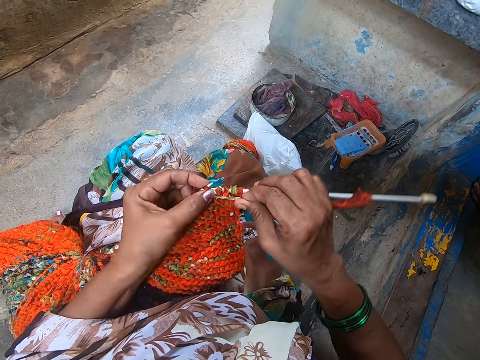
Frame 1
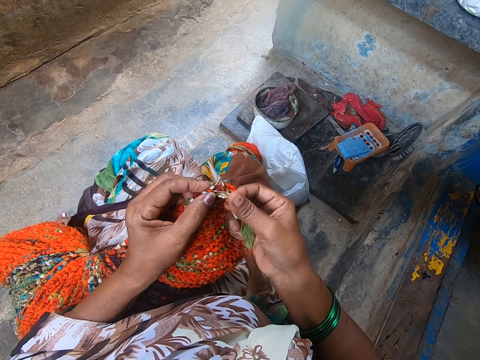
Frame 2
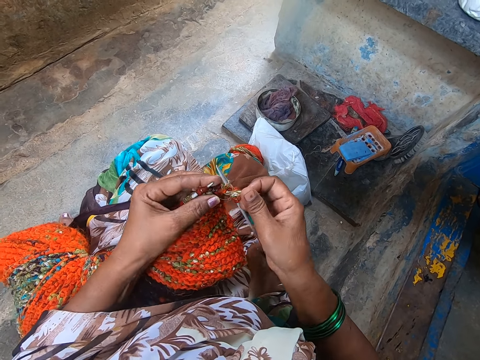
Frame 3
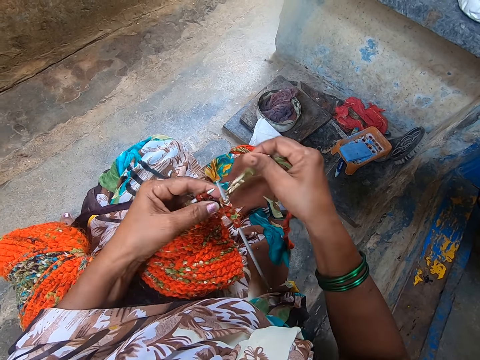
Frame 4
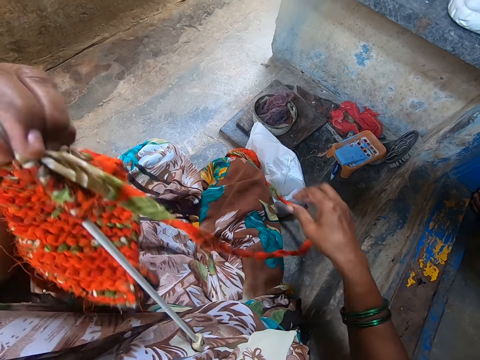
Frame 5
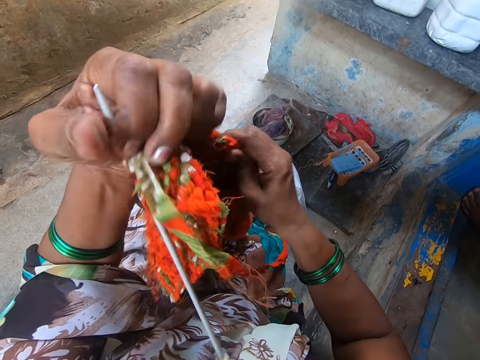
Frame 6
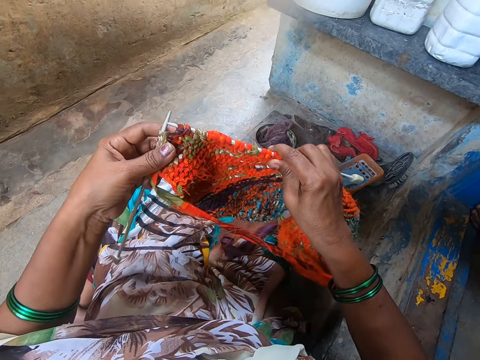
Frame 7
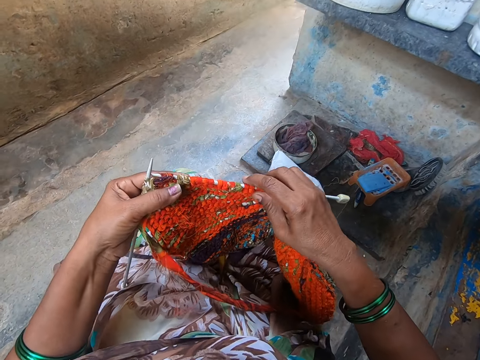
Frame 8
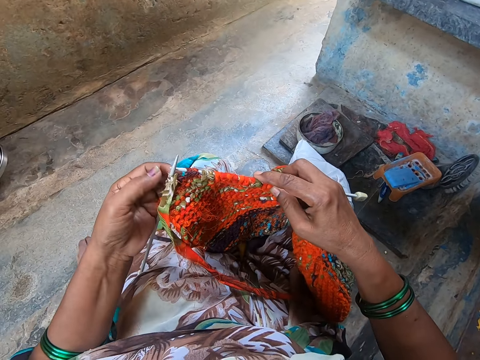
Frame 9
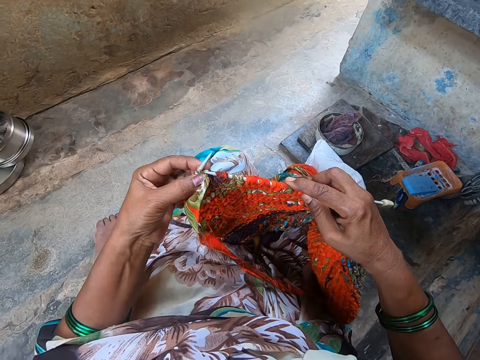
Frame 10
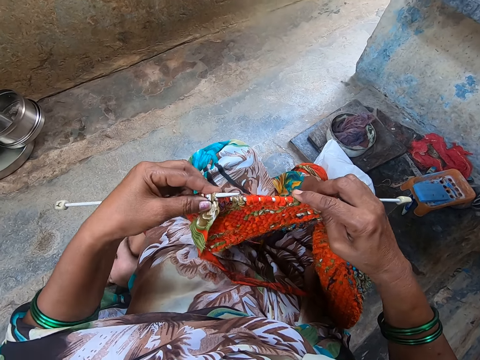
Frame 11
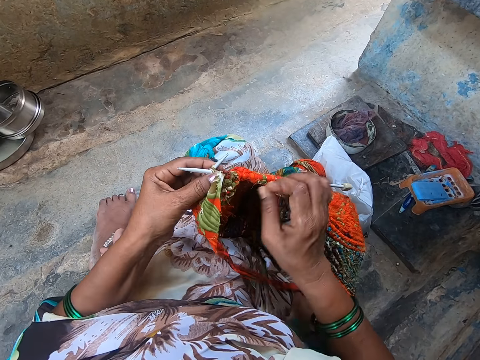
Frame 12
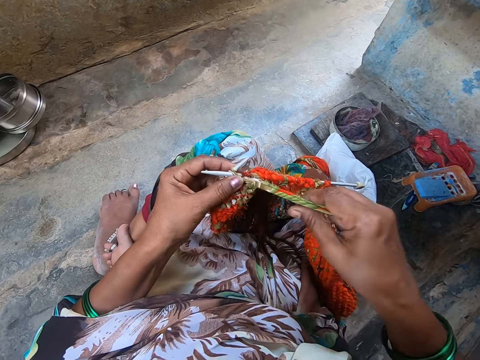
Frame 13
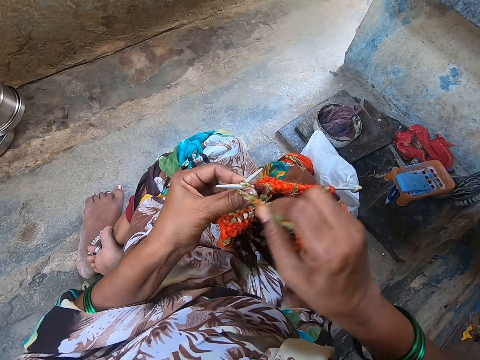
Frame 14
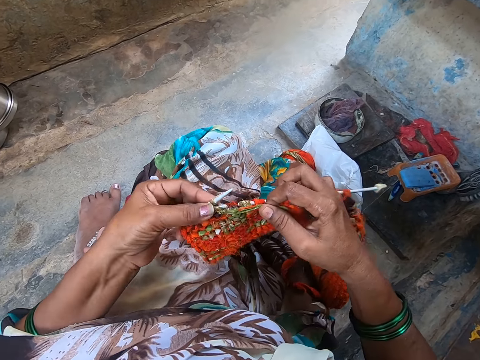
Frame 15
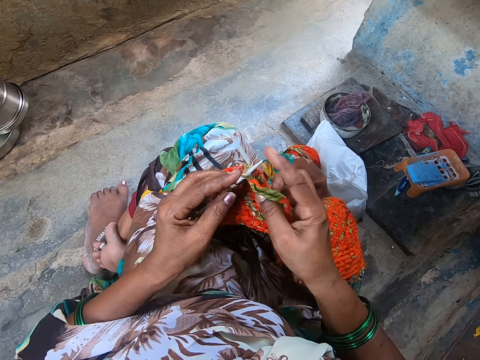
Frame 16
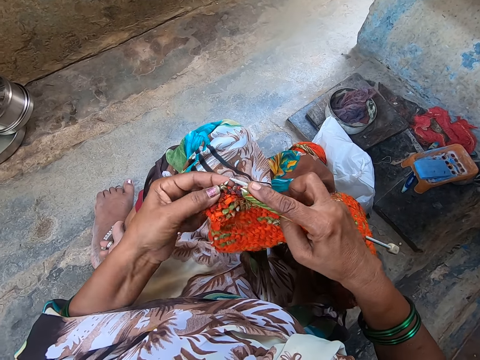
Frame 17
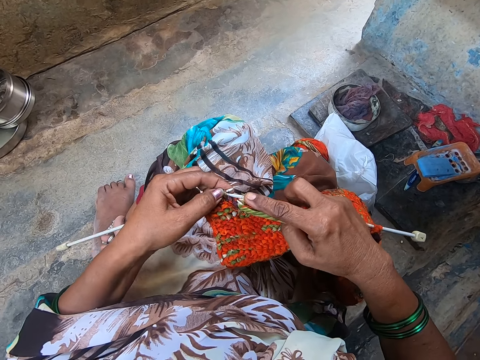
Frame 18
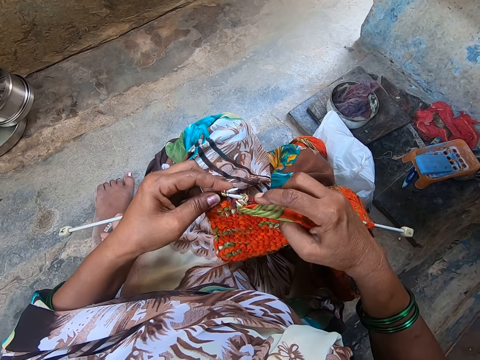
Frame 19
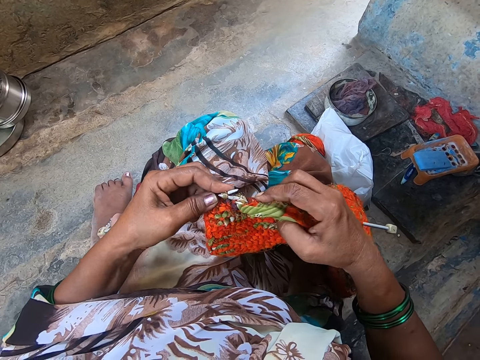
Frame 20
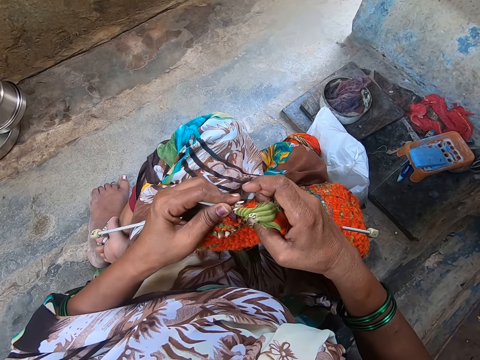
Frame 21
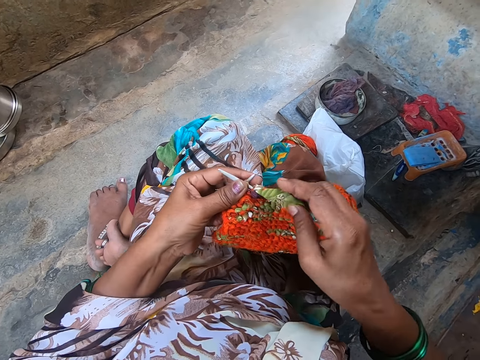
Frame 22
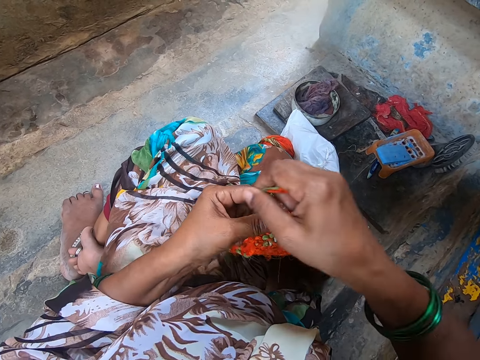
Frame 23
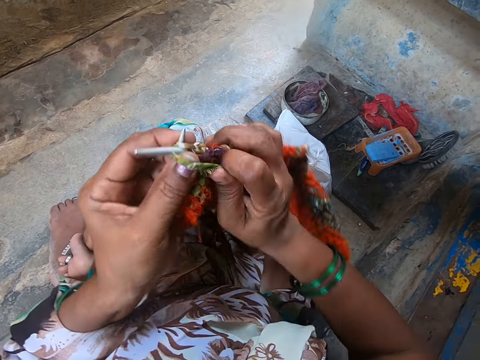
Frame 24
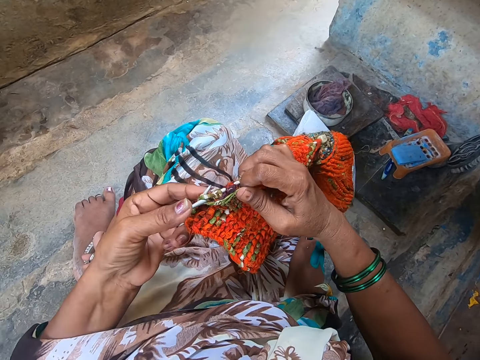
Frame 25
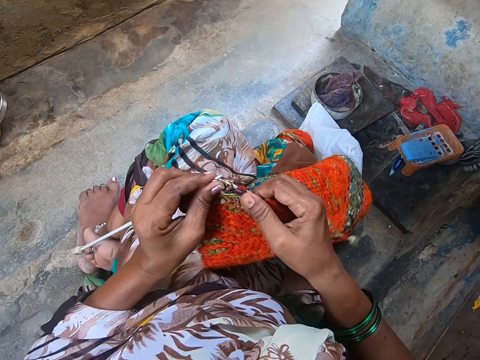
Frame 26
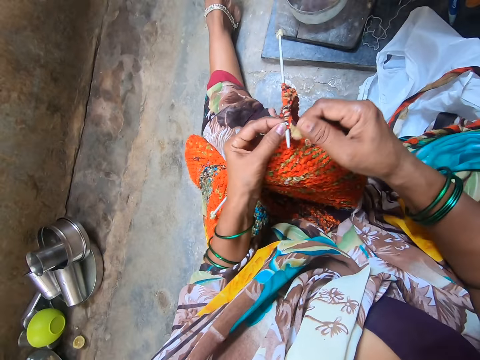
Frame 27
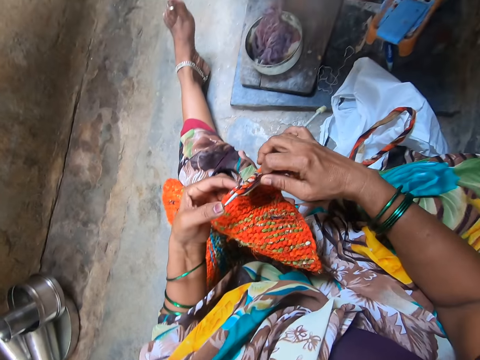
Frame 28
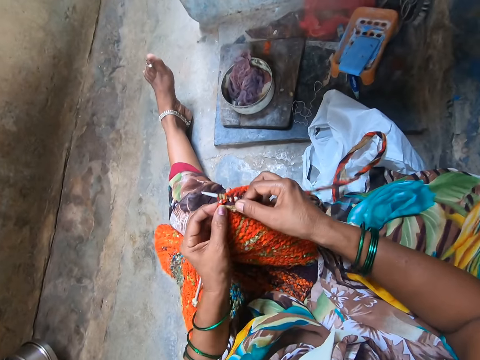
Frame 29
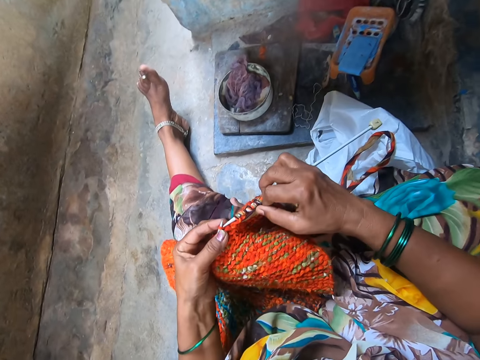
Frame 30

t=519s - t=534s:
The camera wearer turns the knit fabric to the other side. They knit the fabric with yarn and the knitting needles.

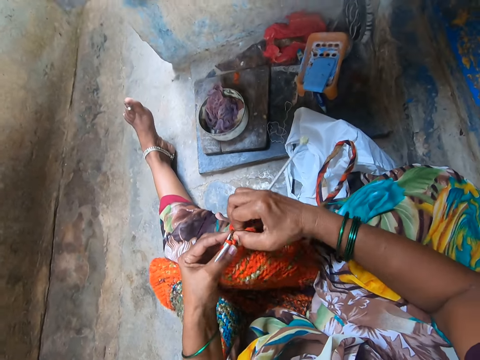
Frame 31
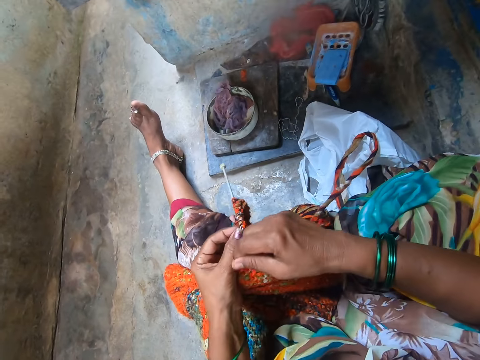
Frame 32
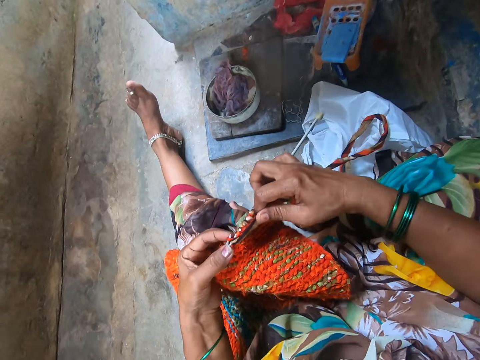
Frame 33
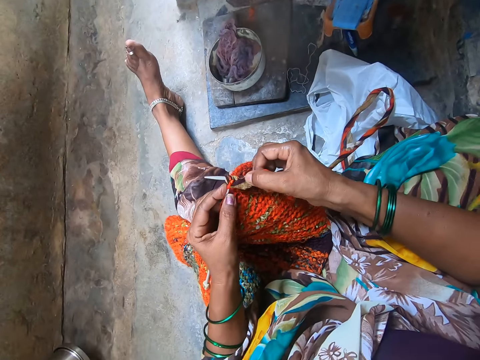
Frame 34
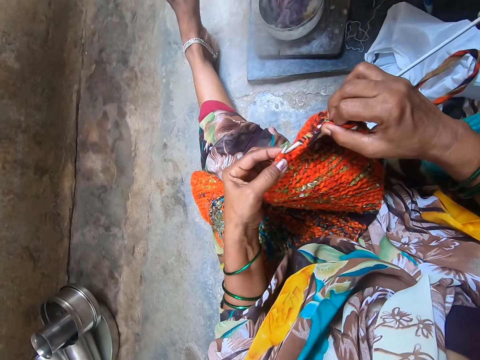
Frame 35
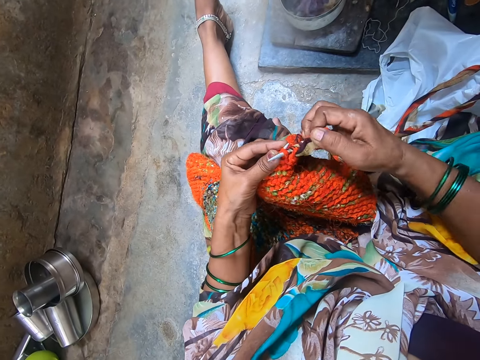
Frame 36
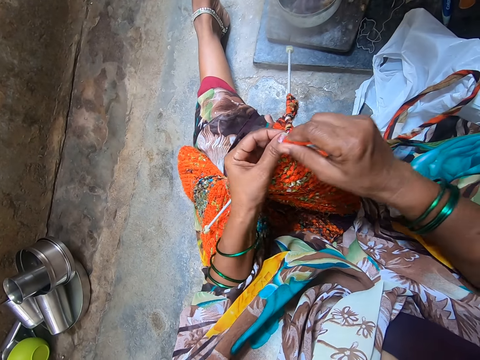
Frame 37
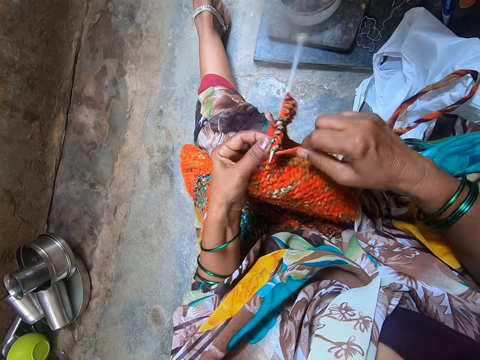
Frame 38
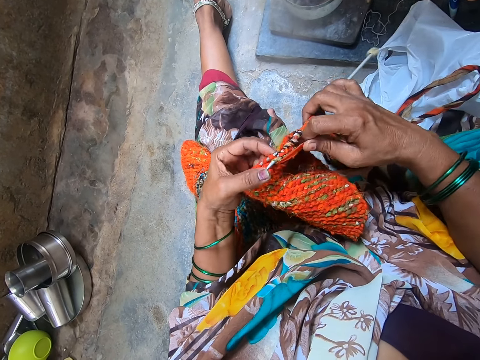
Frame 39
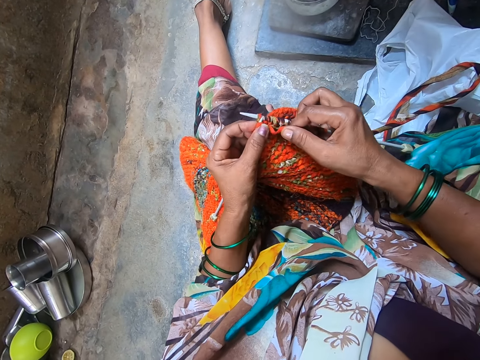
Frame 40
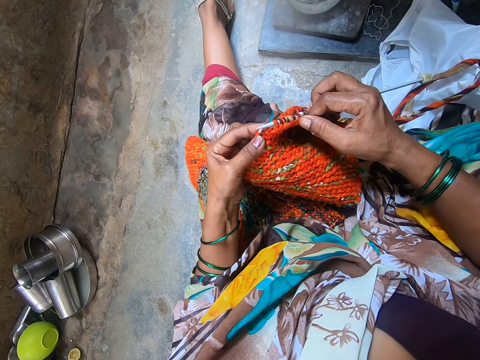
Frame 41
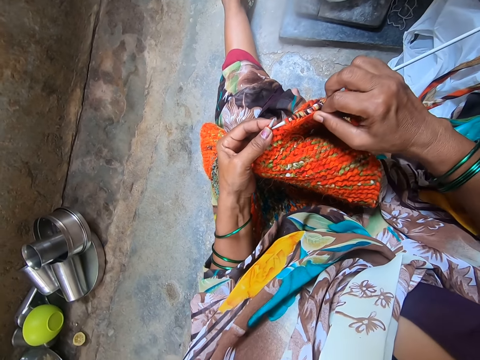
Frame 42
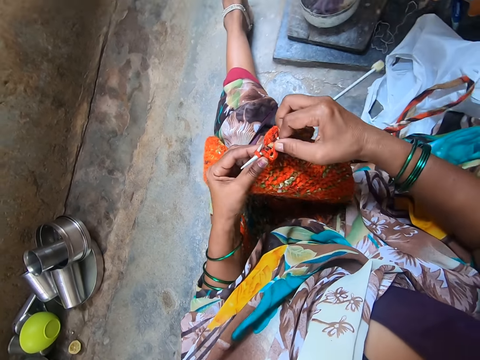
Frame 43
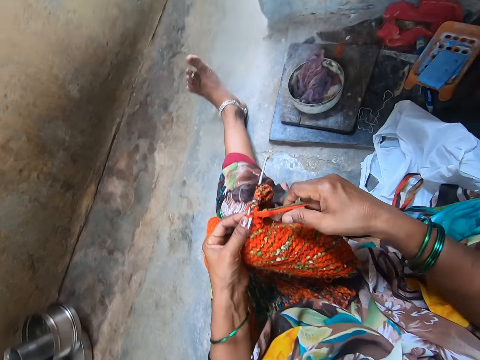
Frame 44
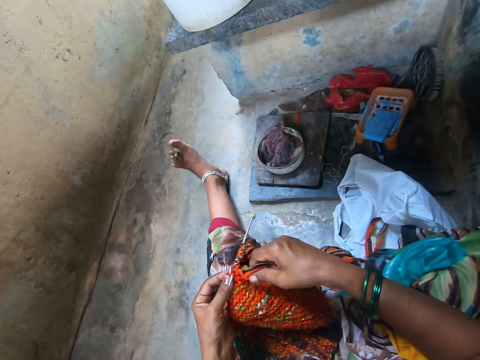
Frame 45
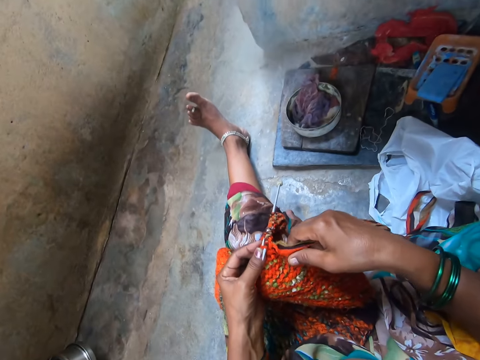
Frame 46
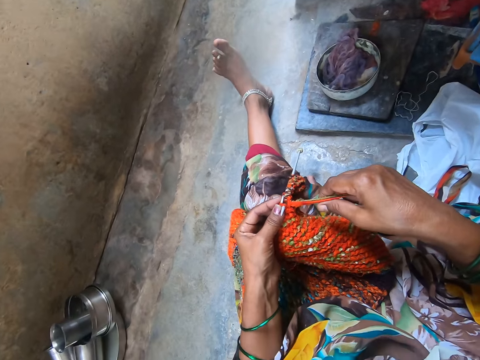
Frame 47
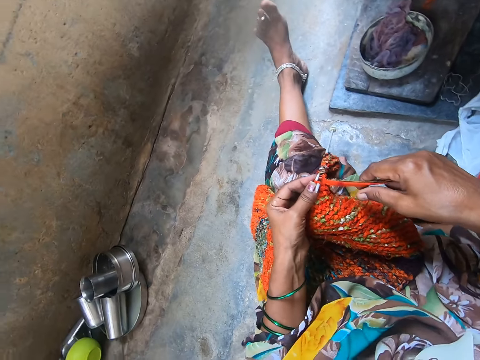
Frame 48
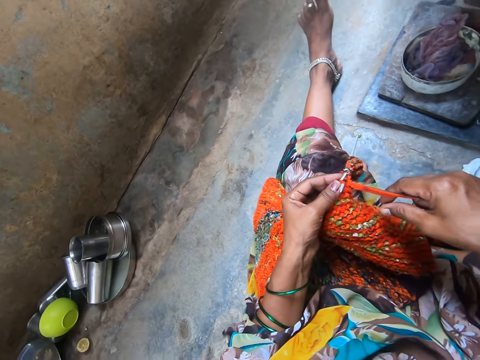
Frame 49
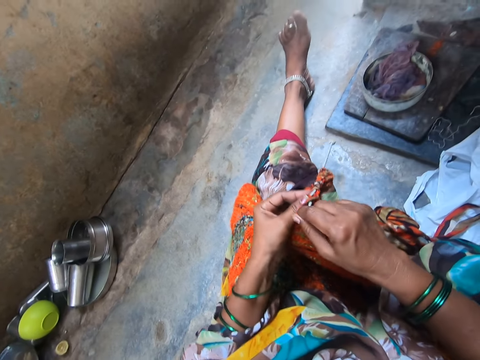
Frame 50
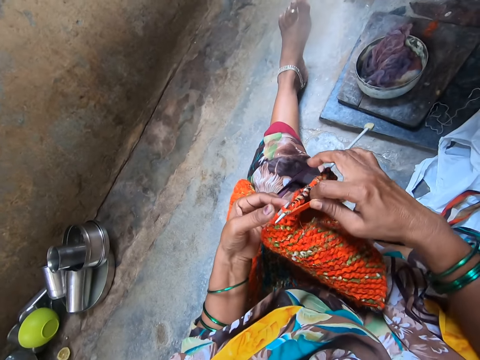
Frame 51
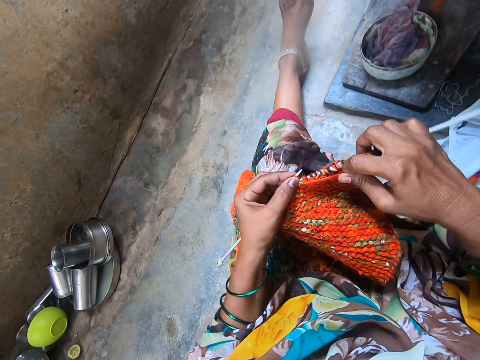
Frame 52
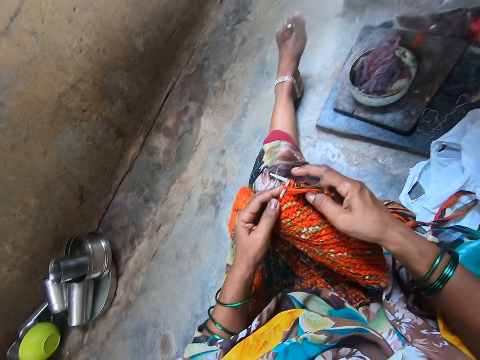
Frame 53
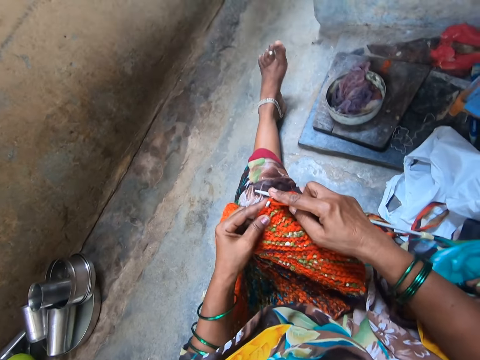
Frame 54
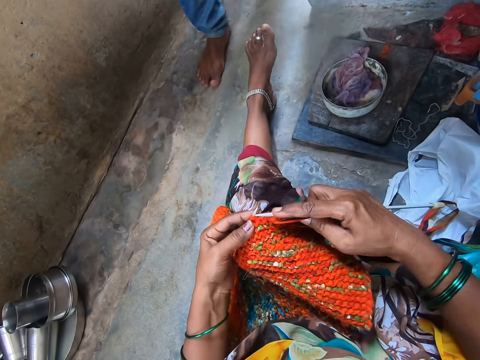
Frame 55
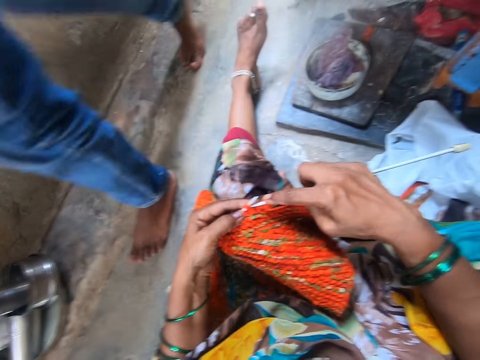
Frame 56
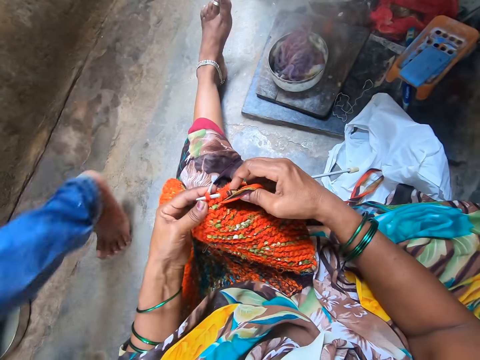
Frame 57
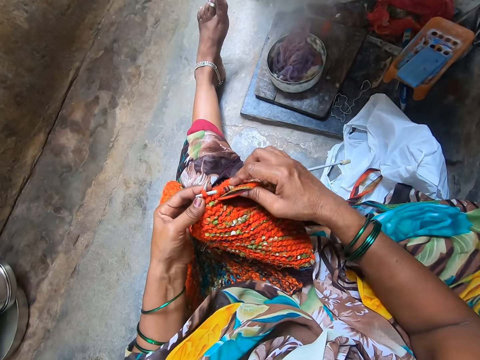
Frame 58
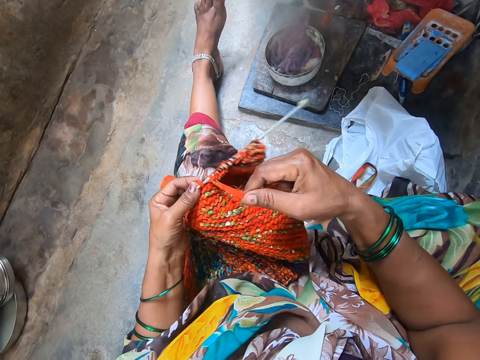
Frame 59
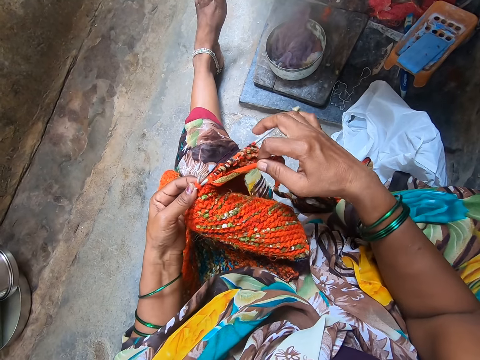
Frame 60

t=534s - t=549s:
The camera wearer interacts with a man. They knit the fabric with yarn and the knitting needles. The man passes by.
